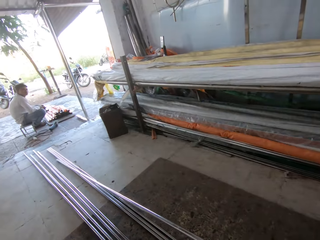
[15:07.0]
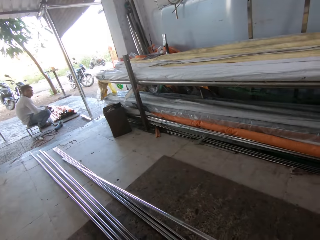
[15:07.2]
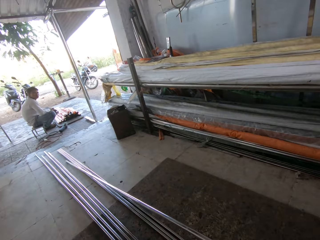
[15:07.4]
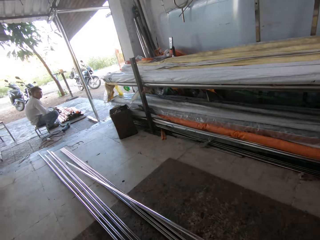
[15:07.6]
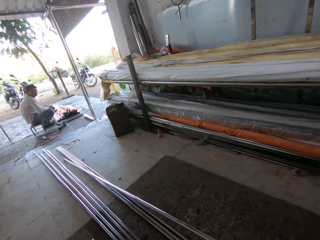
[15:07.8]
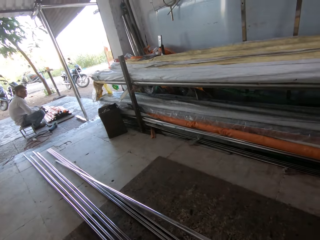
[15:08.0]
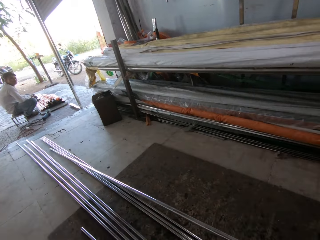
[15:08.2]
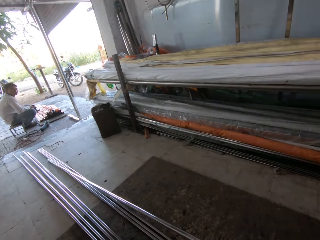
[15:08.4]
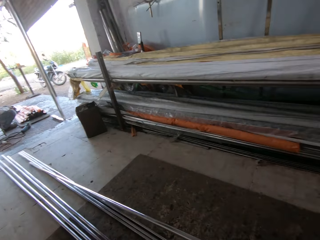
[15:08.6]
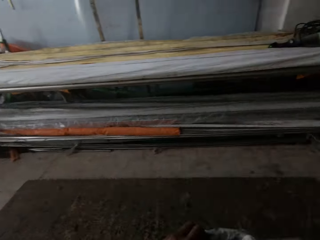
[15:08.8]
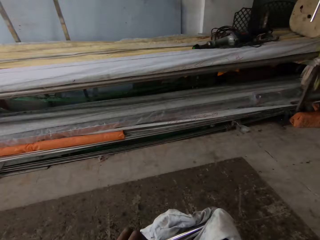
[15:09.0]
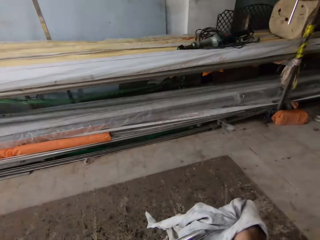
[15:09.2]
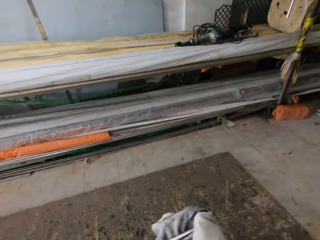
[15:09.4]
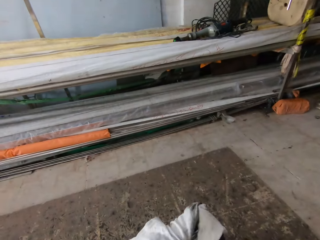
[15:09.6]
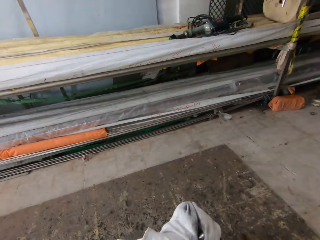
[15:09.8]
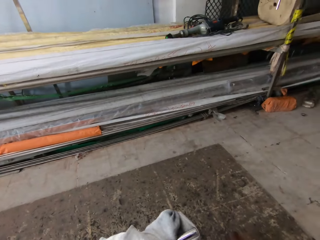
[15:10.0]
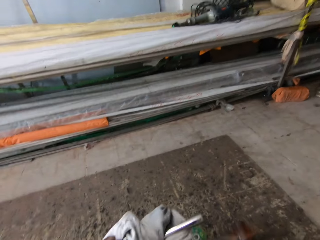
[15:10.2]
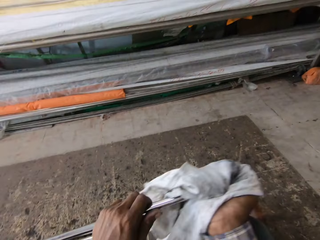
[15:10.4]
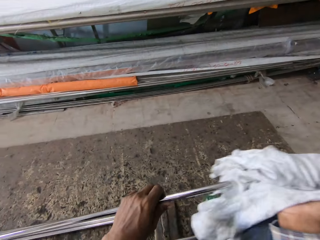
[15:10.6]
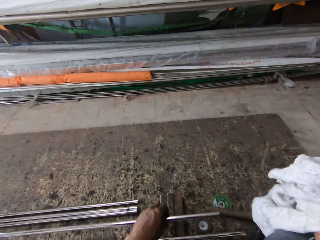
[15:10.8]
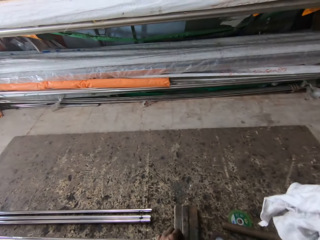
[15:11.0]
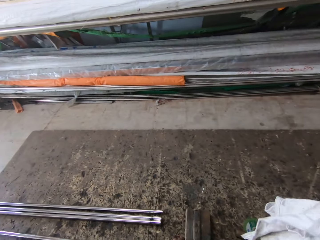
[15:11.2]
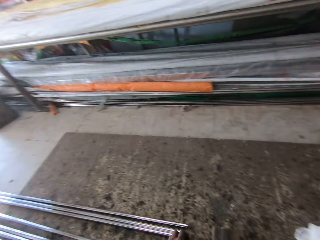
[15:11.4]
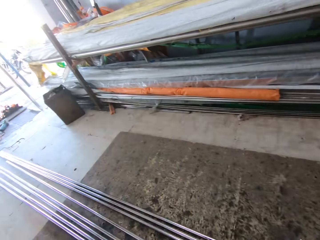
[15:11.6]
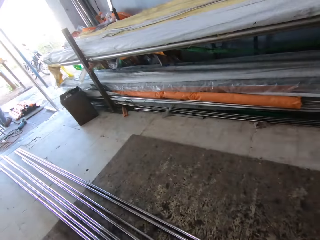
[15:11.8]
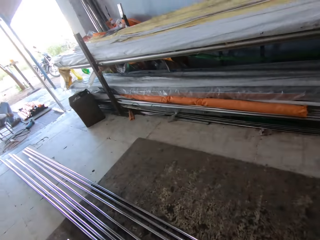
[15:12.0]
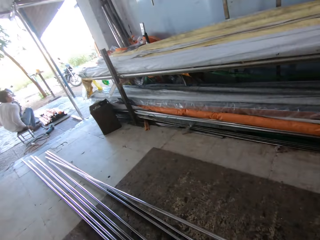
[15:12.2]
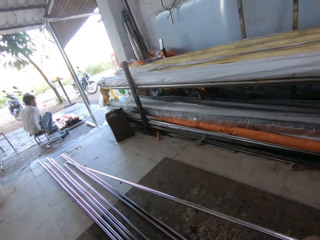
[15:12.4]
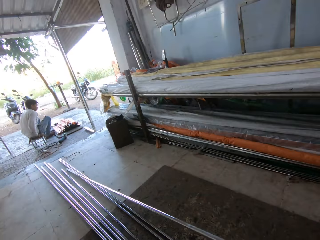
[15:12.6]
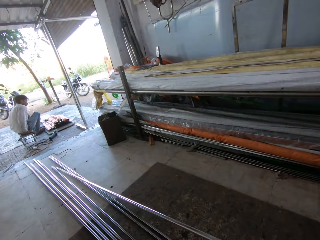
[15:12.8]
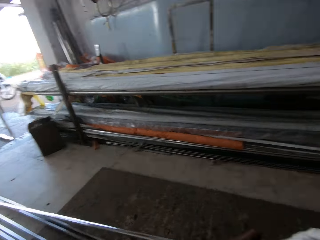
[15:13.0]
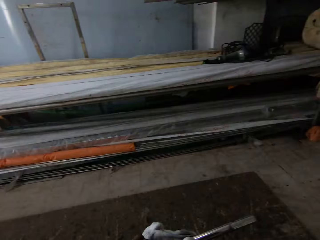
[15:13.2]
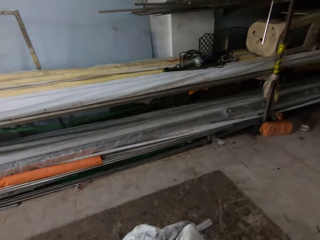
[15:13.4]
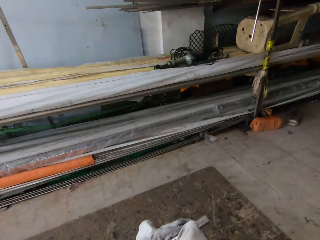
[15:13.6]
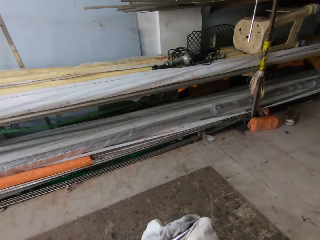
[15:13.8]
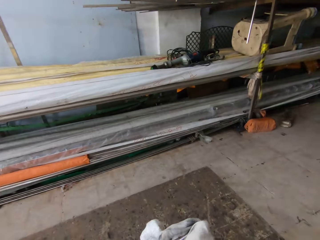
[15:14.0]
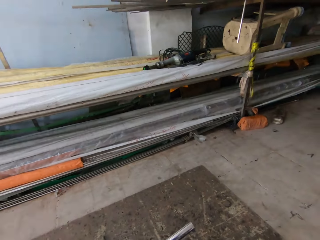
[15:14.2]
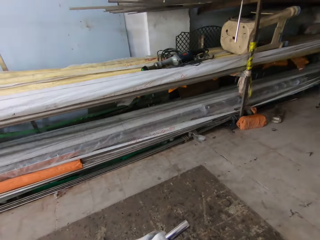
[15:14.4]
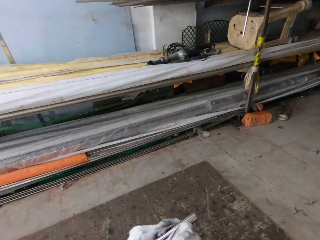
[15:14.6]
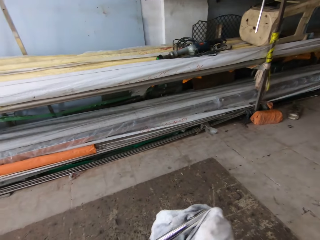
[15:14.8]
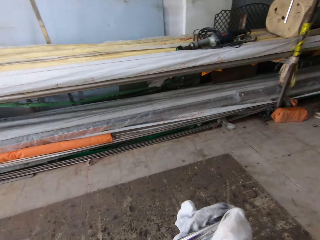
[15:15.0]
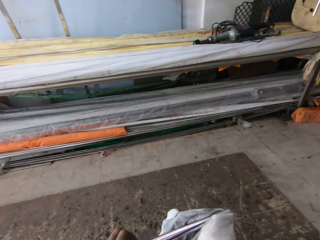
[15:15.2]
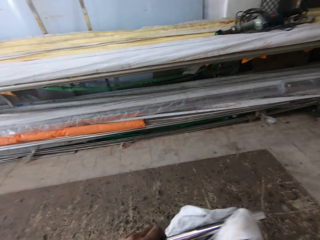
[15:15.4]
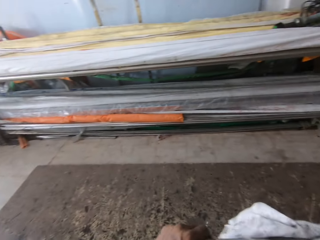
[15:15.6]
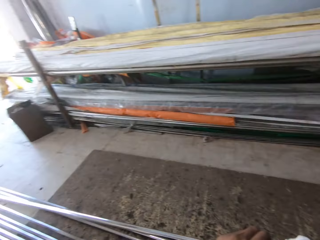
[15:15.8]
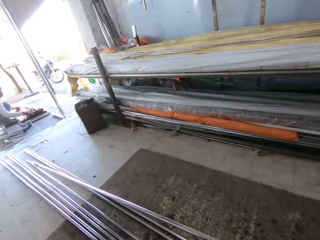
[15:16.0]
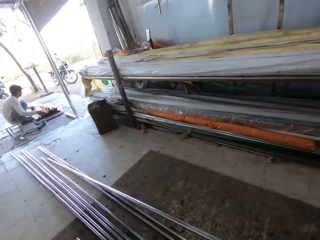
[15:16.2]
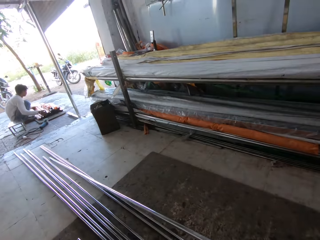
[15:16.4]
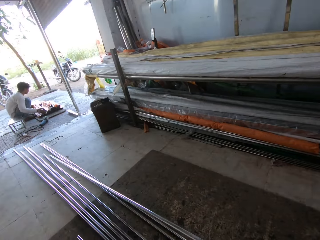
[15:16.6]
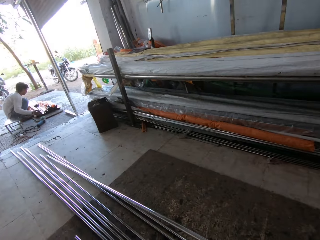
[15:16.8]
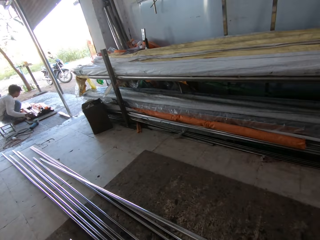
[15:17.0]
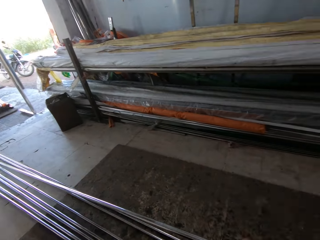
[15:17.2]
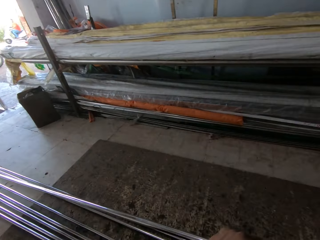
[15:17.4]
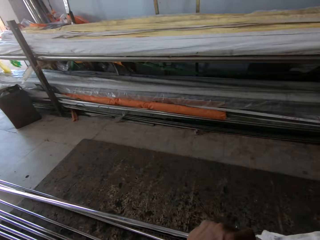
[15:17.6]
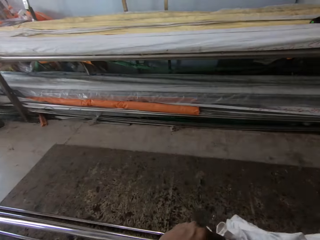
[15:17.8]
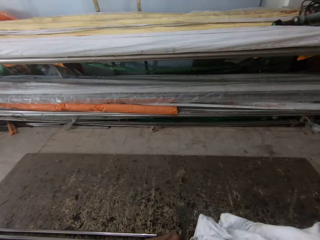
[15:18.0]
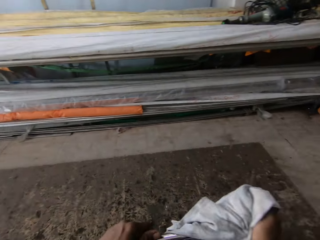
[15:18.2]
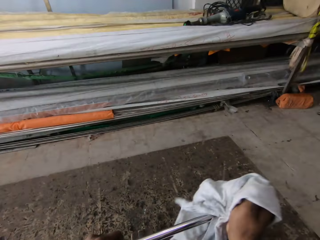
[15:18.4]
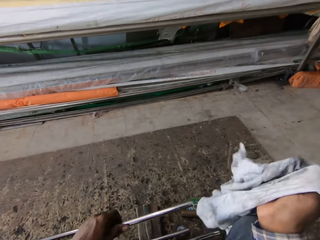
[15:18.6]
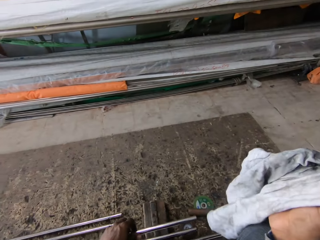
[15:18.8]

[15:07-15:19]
The camera wearer wipes the steel rod or metal bar. They place down the steel rod, pick up the steel rod, and wipe the metal bar using a rag. They look around. They look around again.

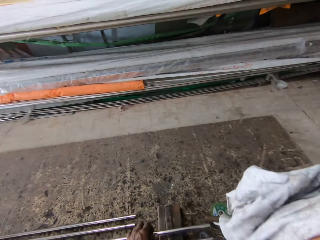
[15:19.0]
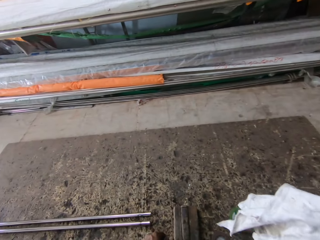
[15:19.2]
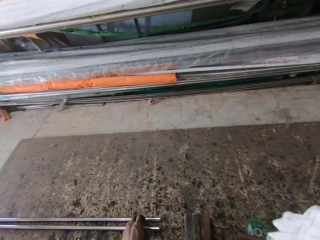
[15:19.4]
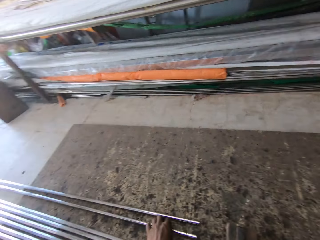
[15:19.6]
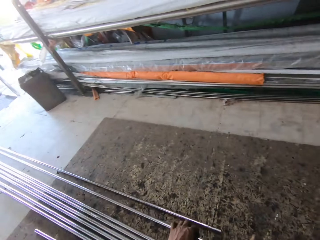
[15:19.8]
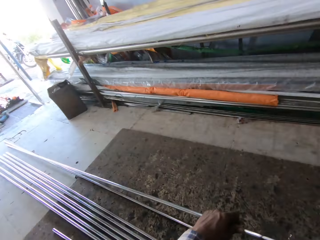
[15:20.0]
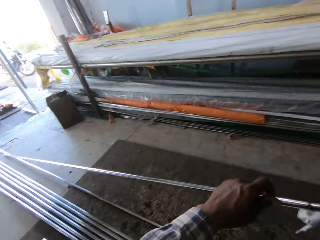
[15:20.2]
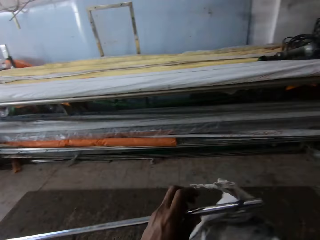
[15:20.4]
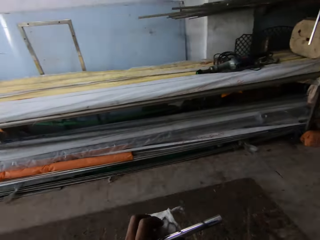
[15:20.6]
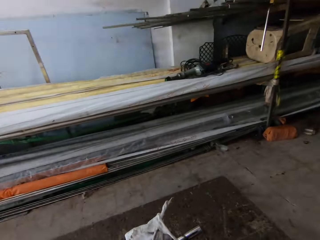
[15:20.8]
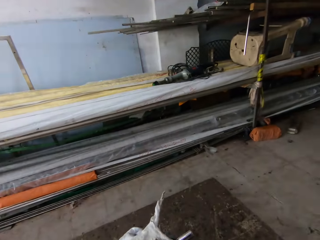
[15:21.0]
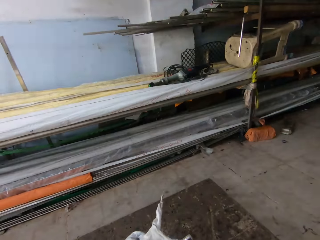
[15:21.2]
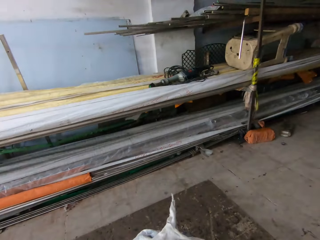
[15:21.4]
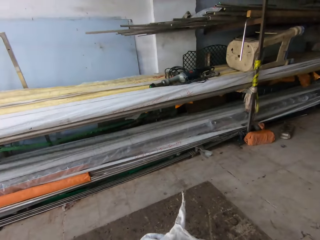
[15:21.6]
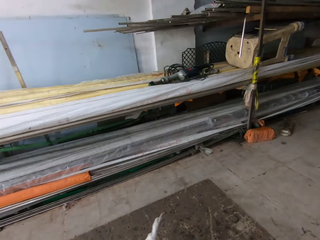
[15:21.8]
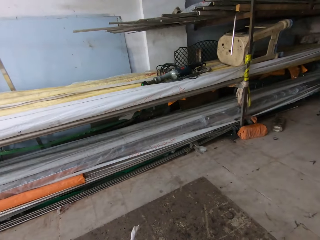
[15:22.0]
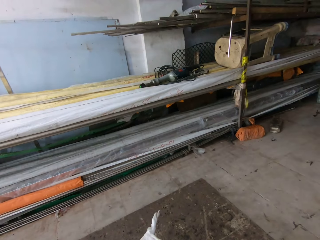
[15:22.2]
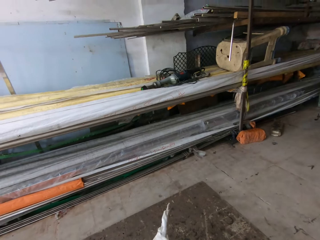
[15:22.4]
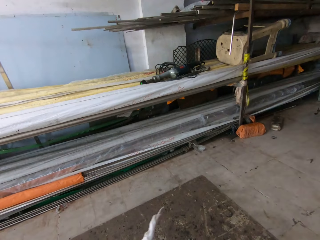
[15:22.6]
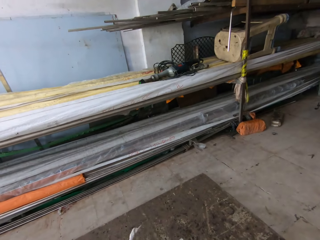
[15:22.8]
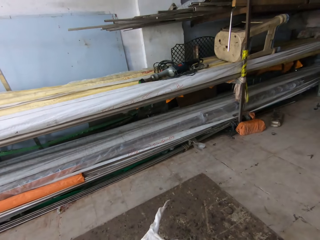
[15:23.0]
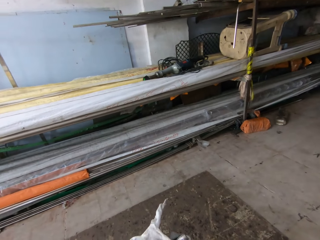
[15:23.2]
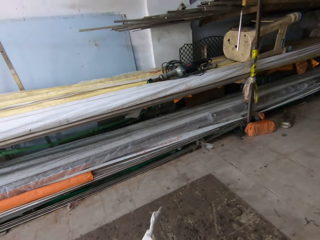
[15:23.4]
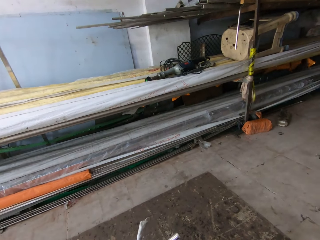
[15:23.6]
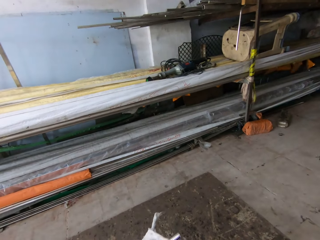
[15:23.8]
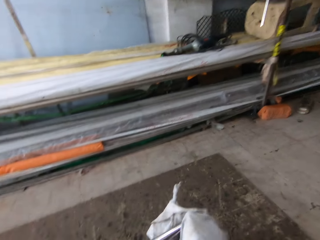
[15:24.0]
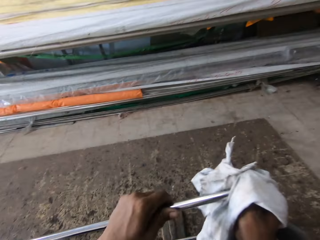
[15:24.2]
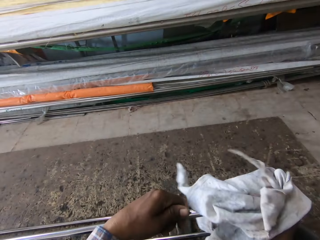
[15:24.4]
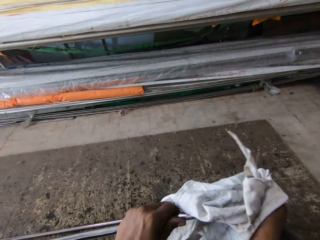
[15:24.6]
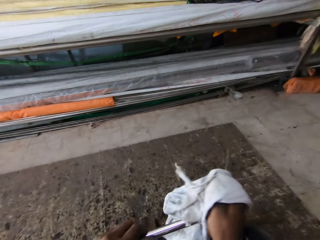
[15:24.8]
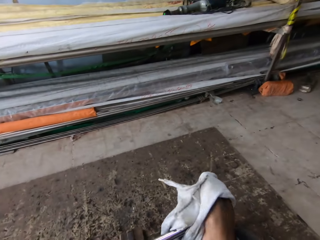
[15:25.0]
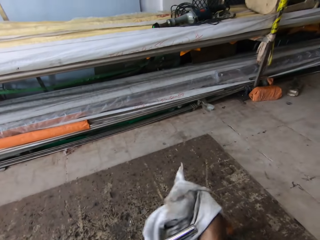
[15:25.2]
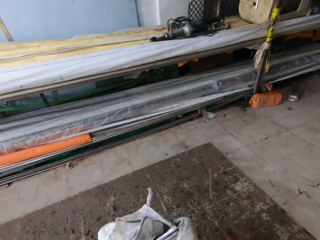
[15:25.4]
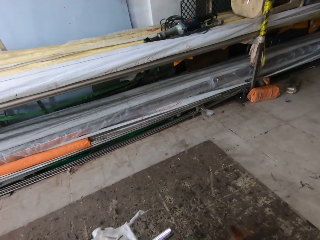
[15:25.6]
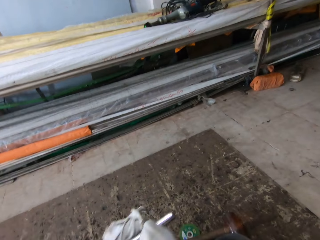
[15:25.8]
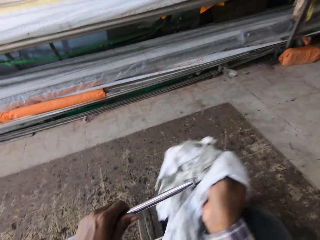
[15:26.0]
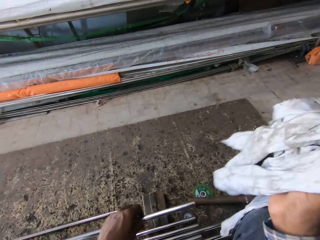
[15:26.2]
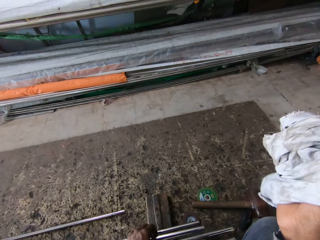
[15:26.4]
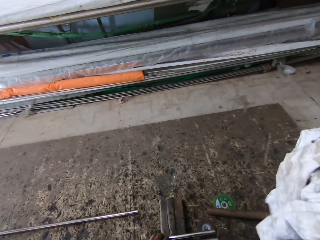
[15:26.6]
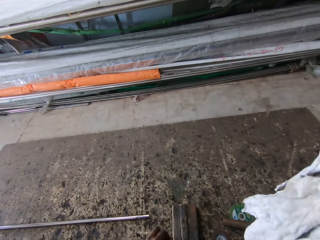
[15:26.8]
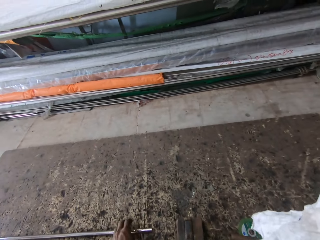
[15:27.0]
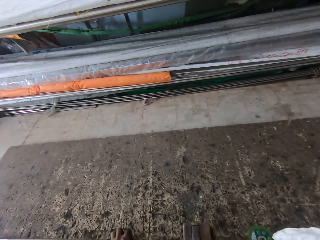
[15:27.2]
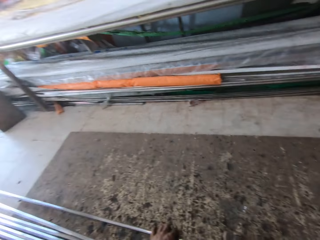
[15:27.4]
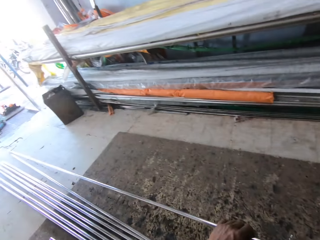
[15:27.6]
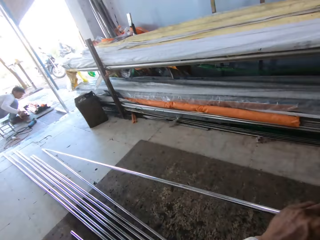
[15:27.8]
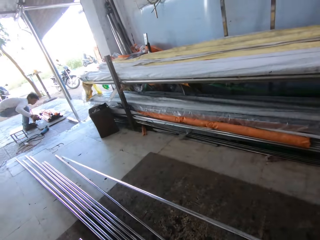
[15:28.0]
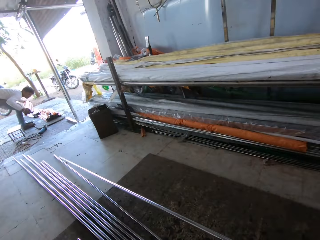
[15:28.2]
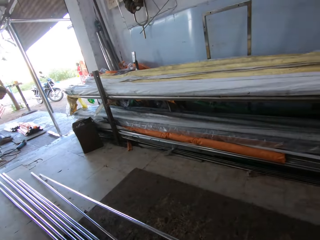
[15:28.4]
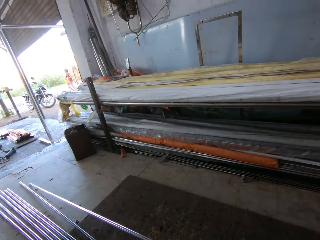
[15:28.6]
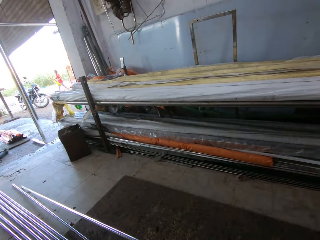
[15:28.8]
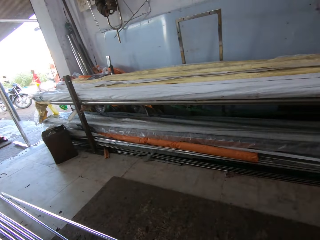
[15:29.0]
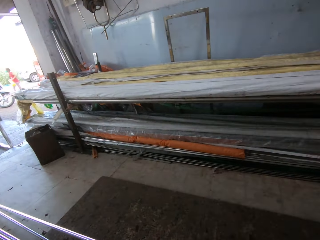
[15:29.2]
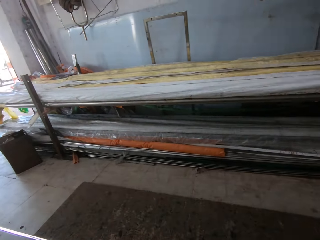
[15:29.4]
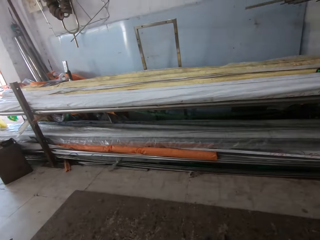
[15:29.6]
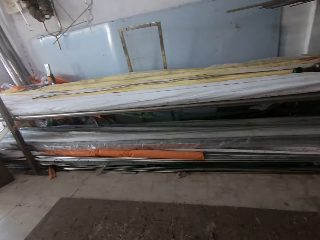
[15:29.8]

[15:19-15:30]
The camera wearer places the steel rod or metal bar down. They pick up the metal bar and wipe the metal bar using a rag. They place the steel rod down, pick up the steel rod, and look around.
